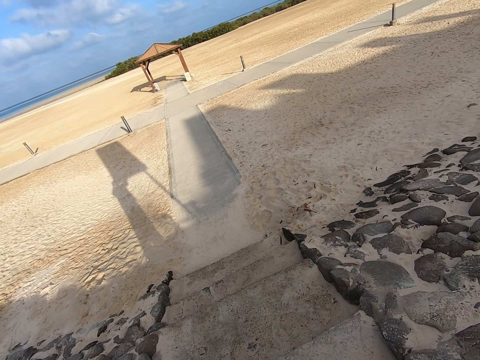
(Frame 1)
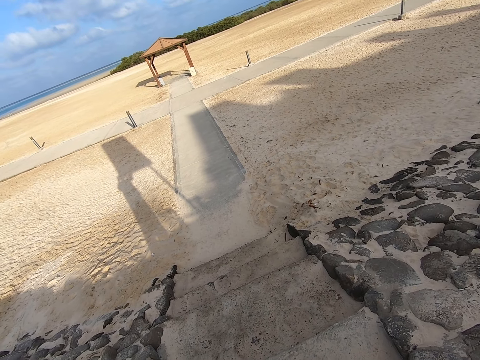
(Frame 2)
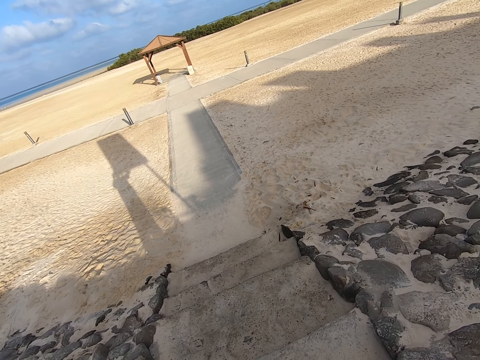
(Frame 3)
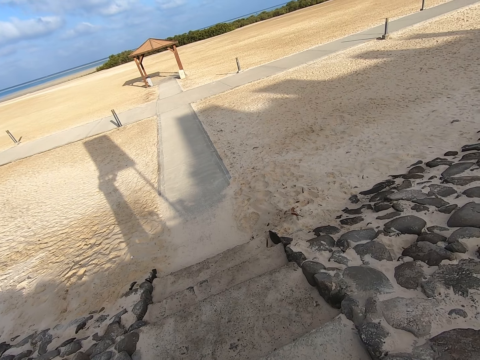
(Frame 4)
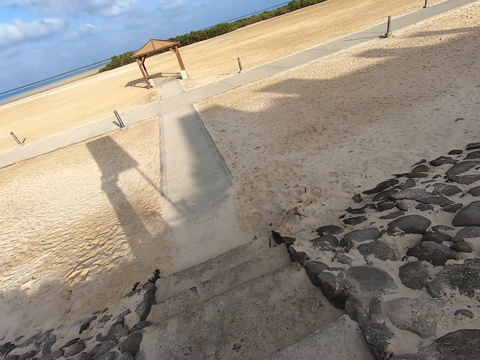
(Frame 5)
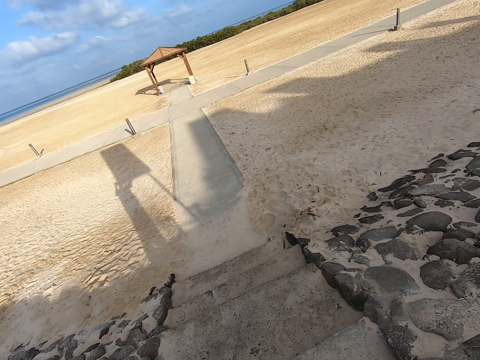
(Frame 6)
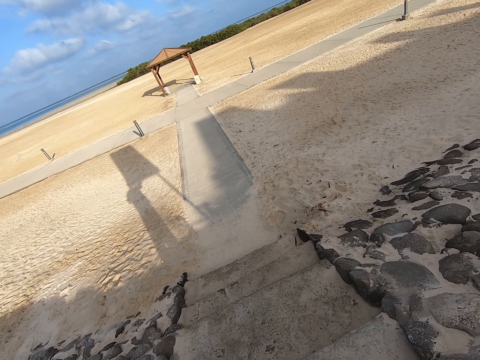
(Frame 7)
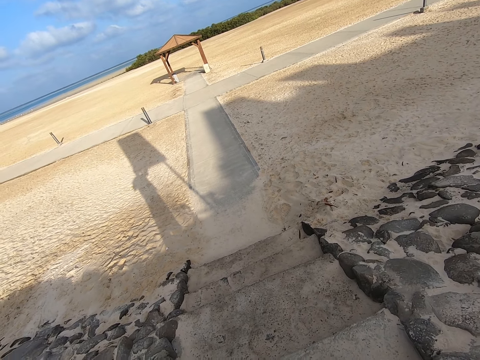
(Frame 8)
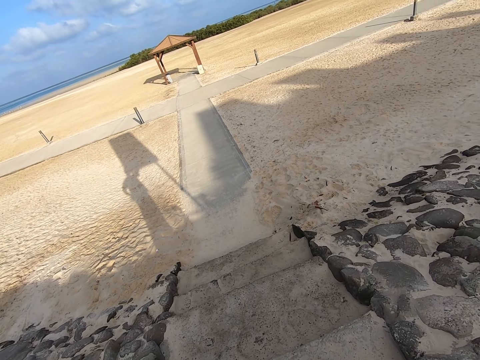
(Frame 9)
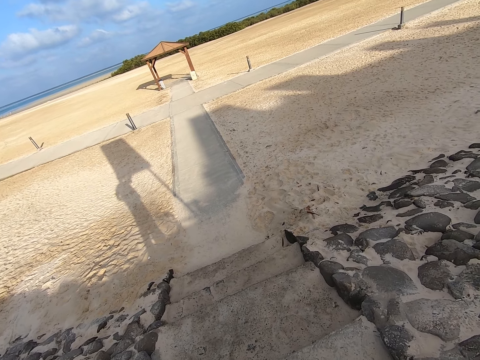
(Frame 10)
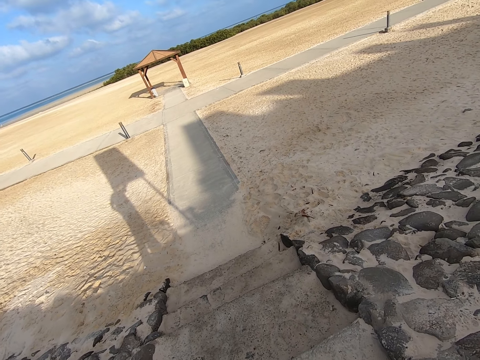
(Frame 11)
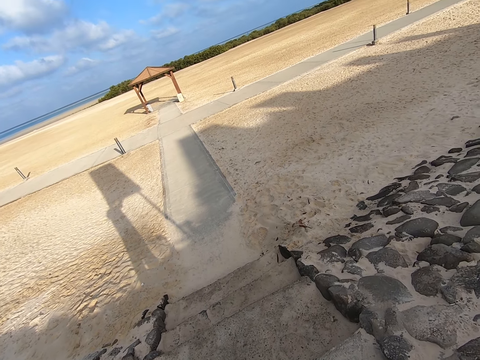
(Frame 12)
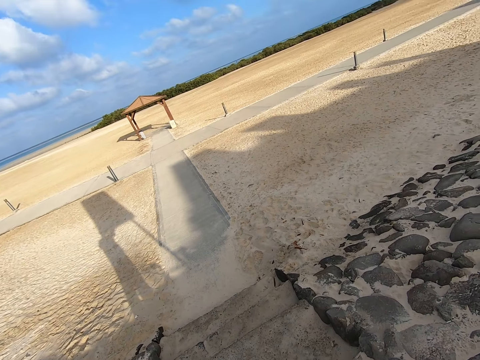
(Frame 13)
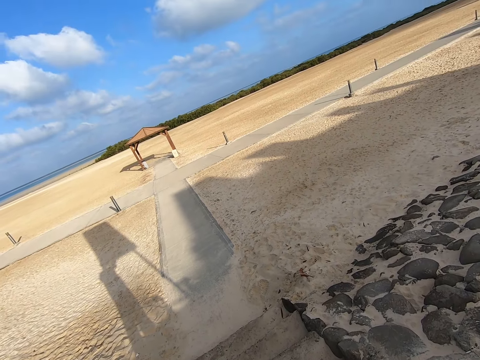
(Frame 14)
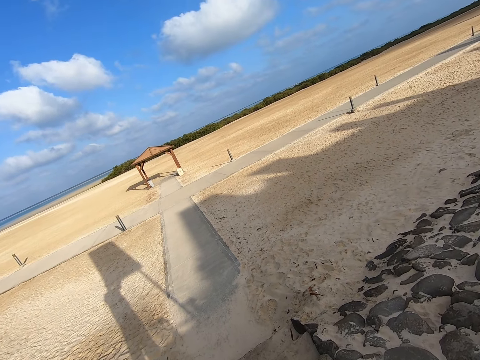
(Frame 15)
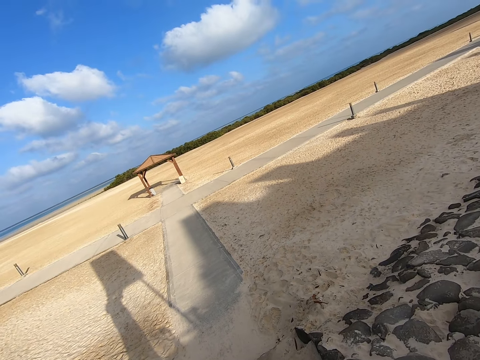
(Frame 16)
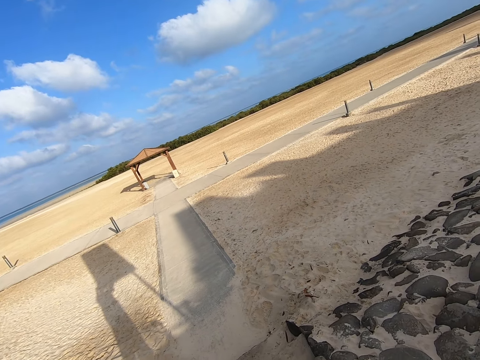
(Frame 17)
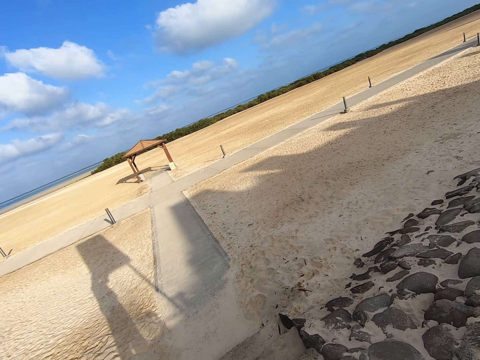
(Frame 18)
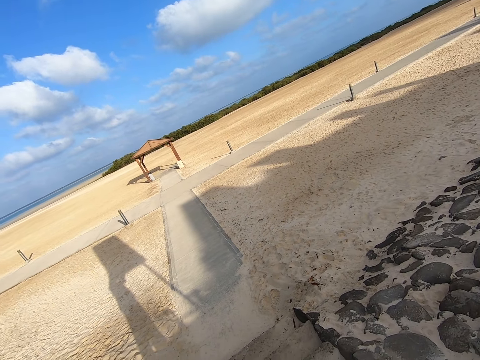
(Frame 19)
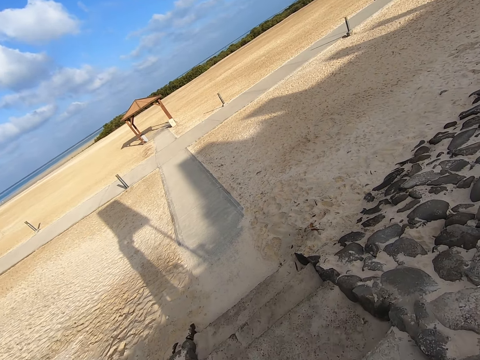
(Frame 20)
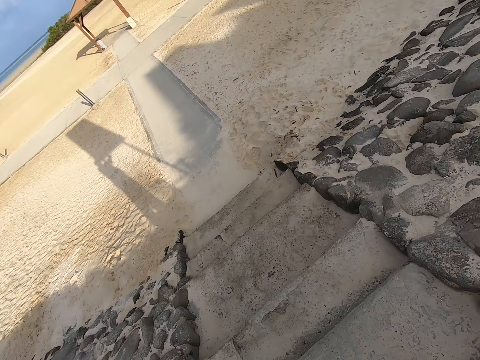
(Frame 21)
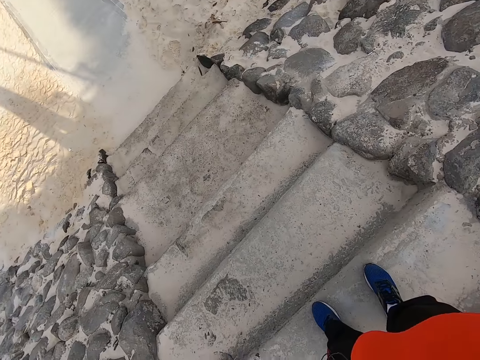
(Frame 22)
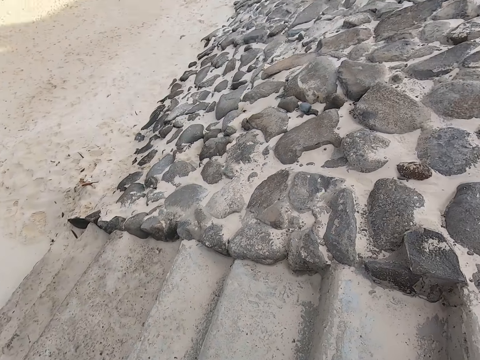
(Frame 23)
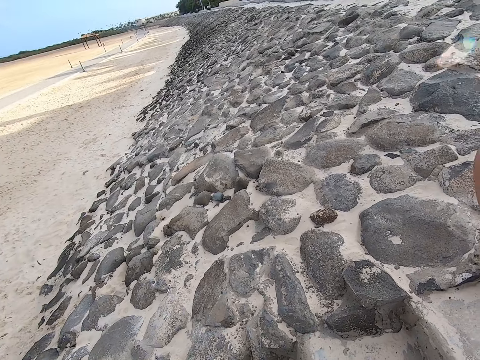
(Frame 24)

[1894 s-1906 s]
The camera wearer stares at the beach.

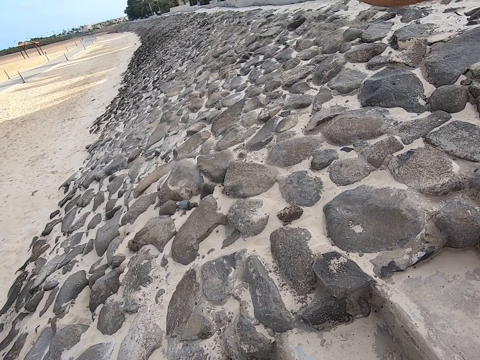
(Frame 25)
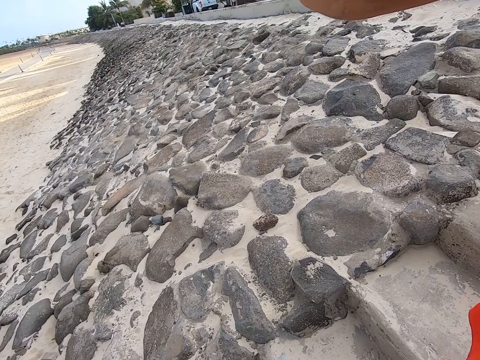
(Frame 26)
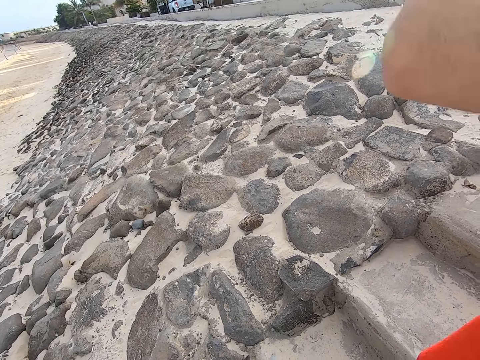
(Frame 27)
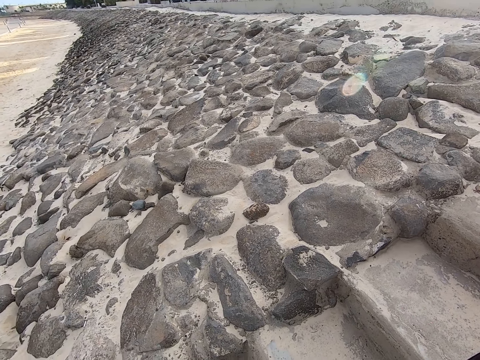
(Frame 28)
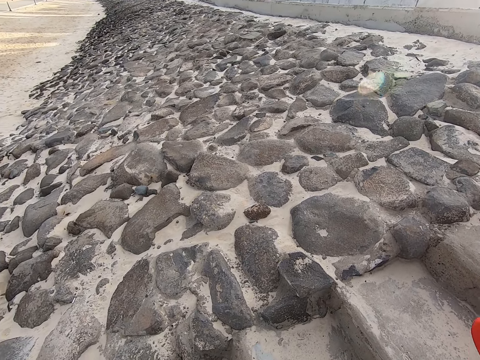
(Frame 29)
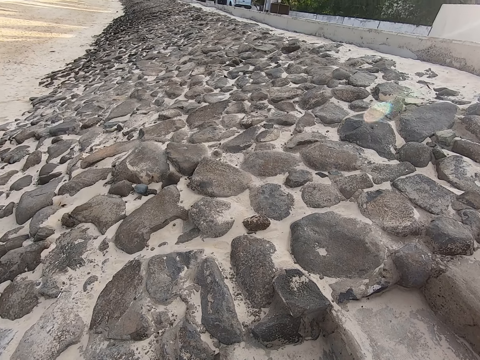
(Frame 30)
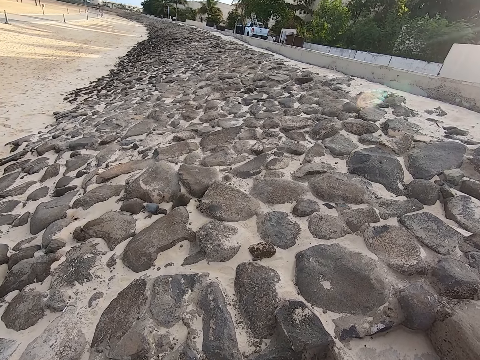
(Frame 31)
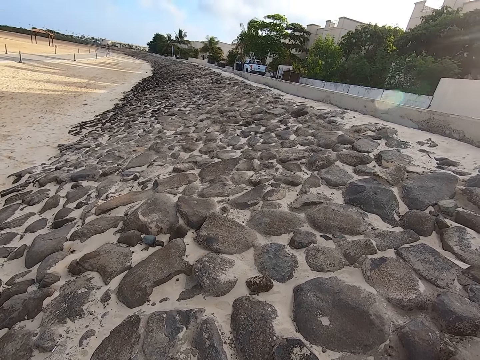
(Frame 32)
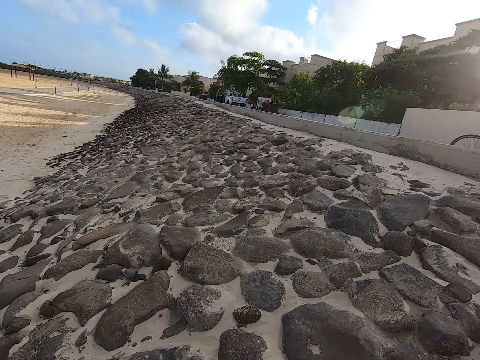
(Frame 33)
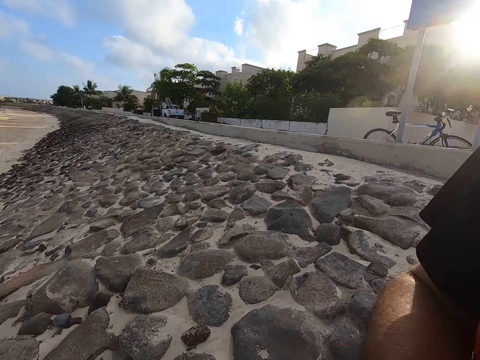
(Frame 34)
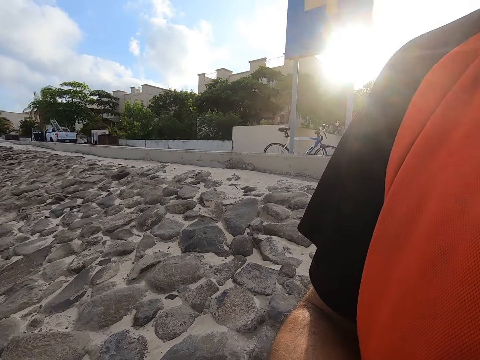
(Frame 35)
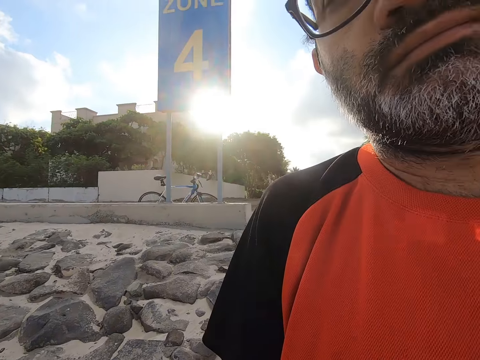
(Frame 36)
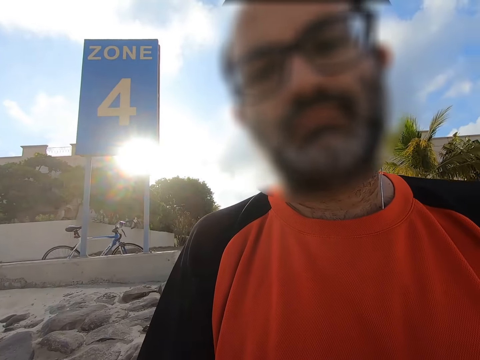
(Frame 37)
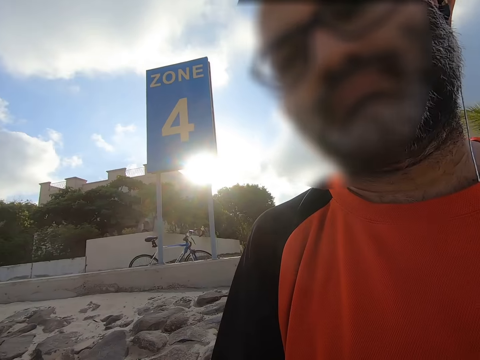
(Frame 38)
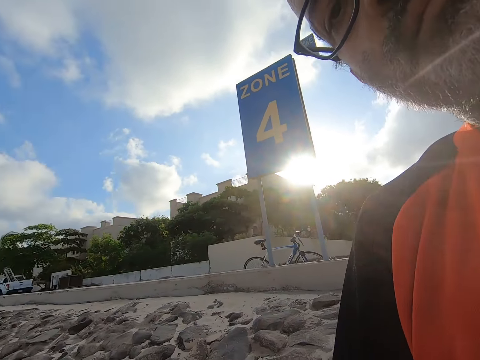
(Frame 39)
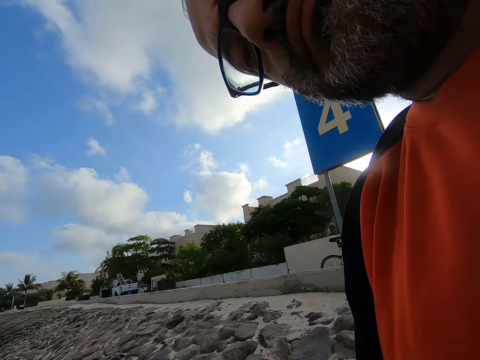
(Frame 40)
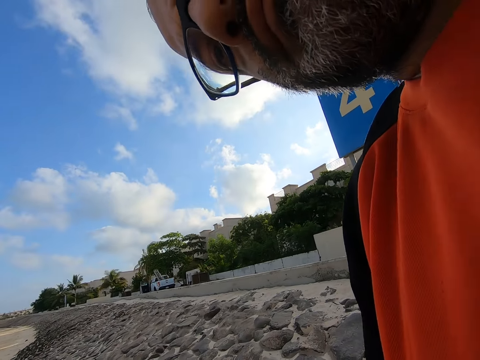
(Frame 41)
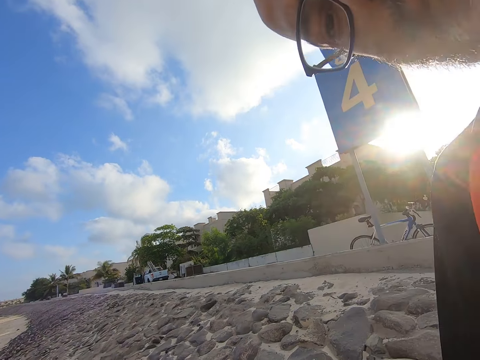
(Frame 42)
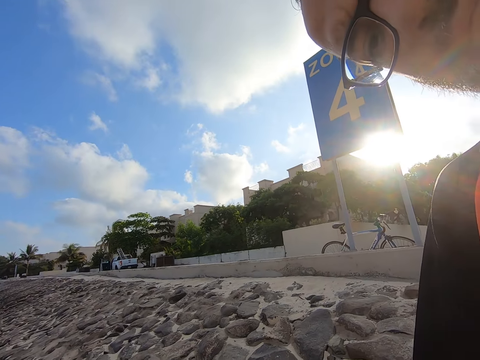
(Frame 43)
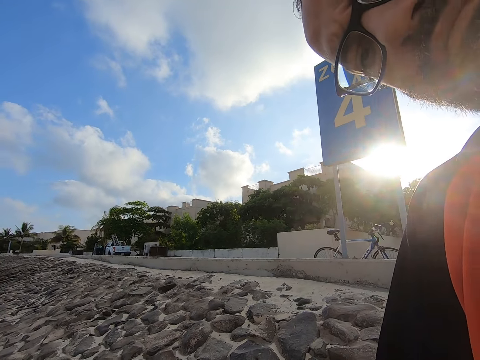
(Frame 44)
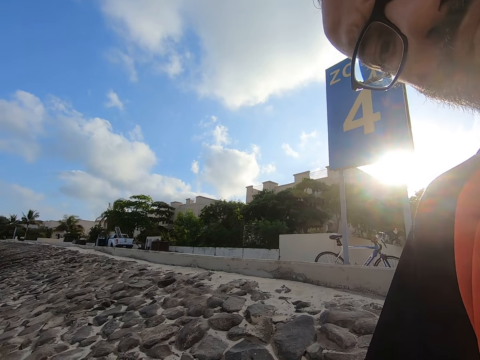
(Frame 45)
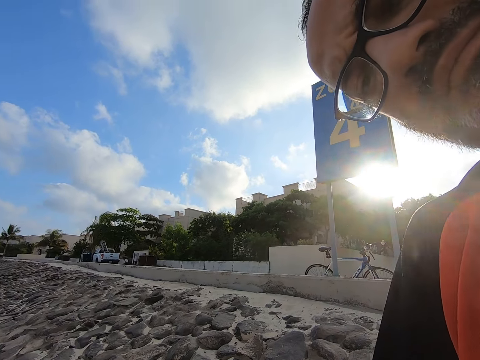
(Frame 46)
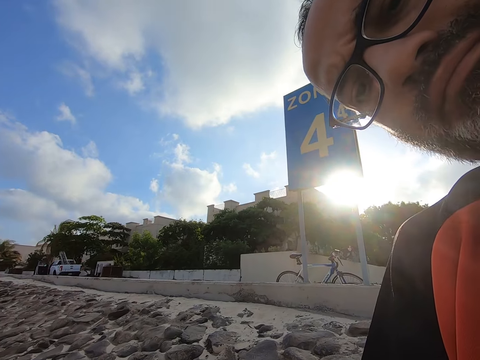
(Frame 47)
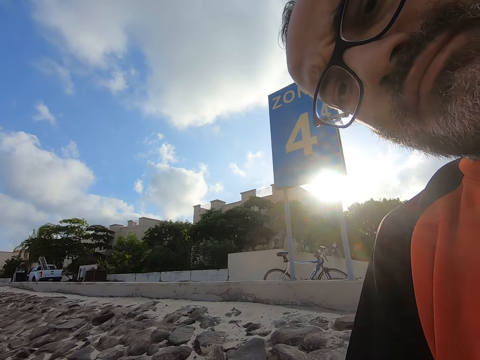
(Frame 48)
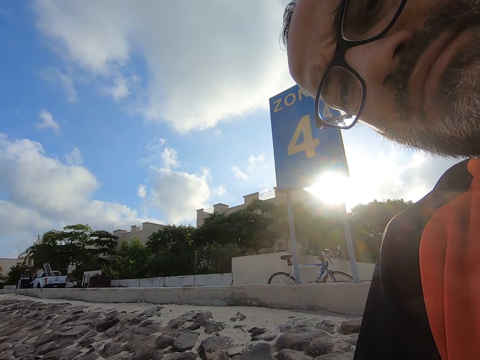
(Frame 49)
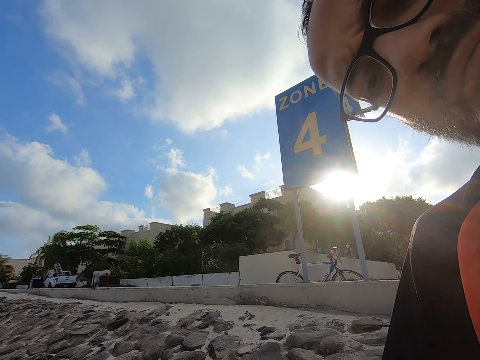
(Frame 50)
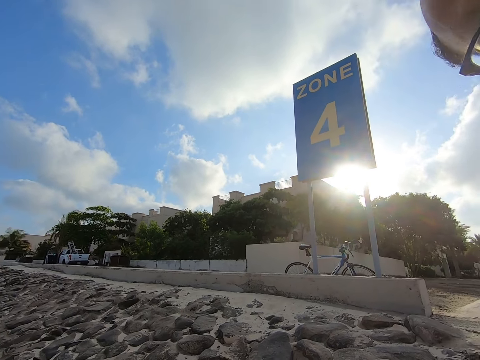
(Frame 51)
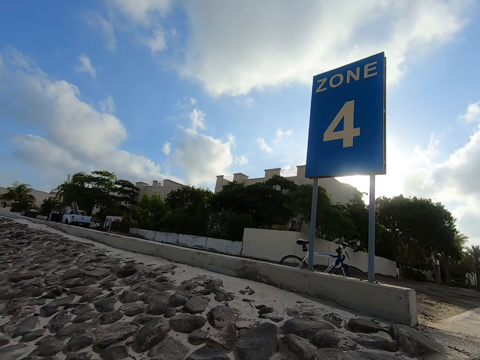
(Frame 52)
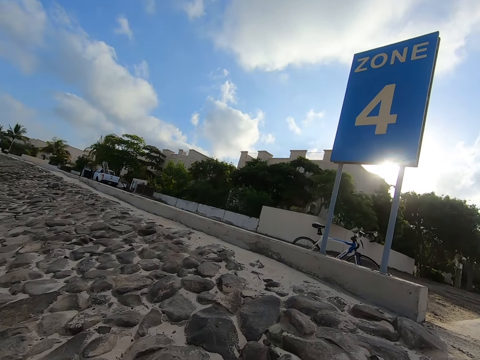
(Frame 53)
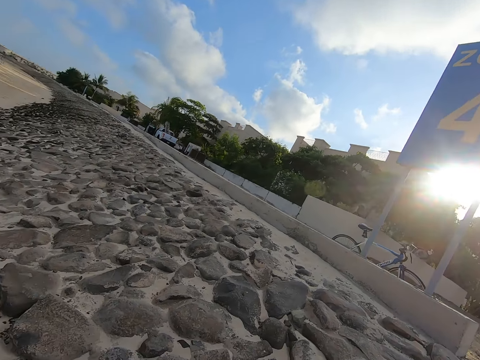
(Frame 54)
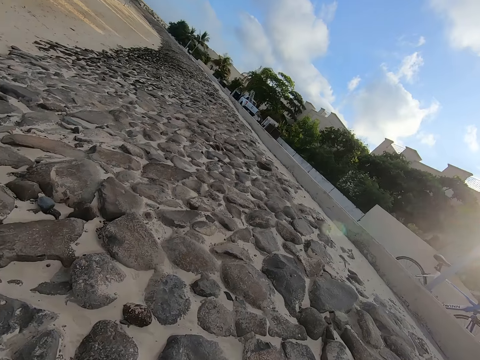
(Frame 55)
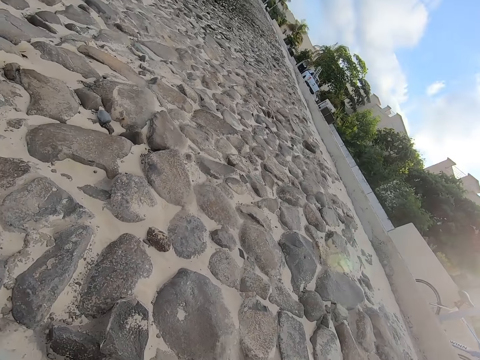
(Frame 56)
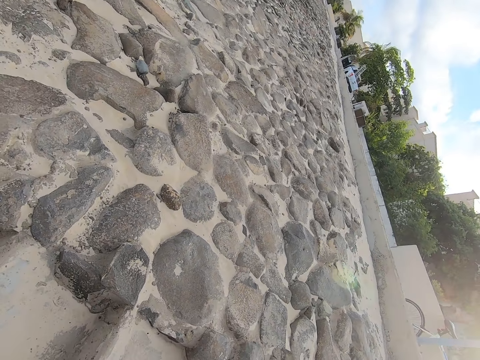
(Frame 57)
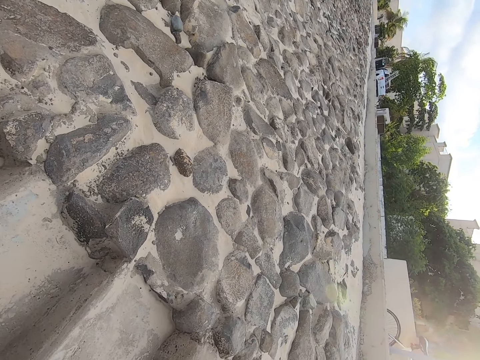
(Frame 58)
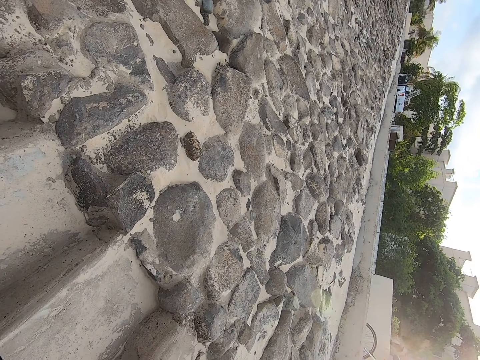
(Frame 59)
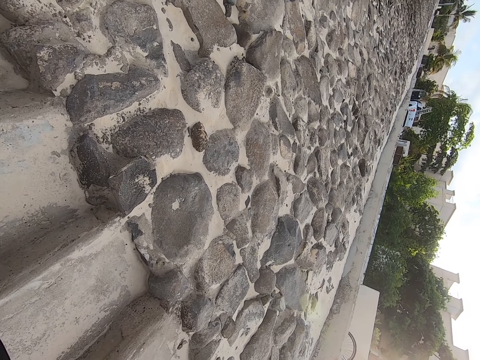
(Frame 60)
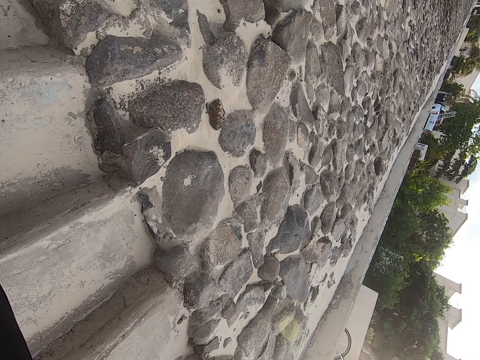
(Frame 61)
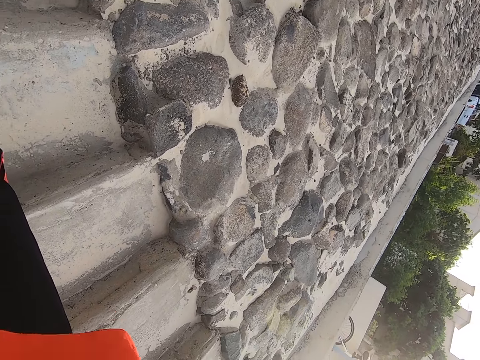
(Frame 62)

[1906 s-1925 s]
The camera wearer looks around the beach. He turns the head cam in his hands towards his face. He operates the head cam with his hands.
